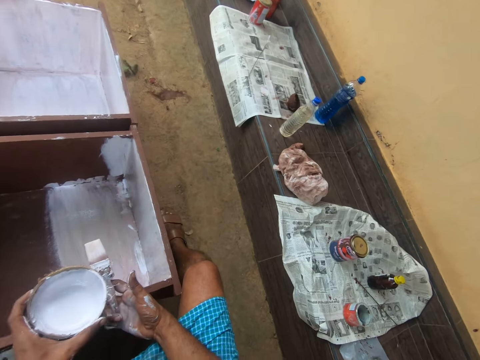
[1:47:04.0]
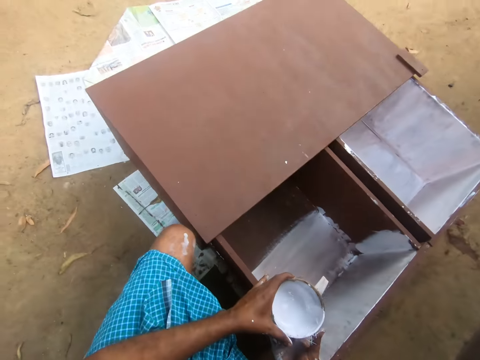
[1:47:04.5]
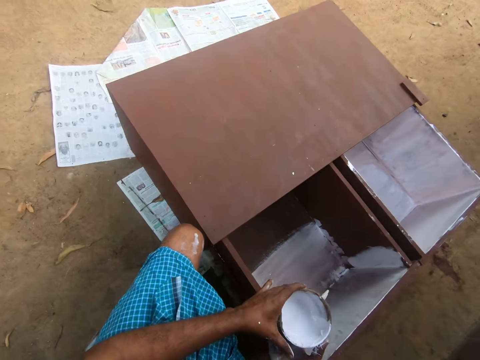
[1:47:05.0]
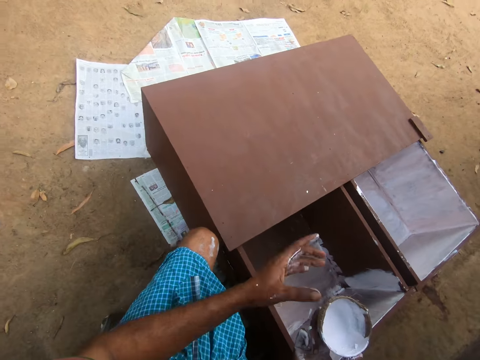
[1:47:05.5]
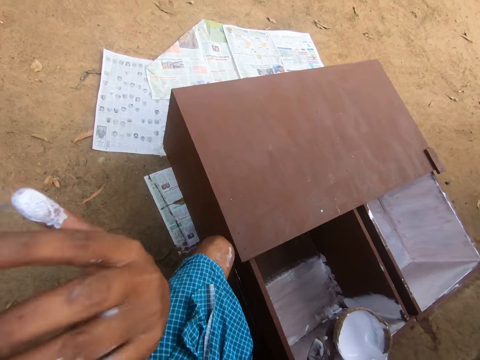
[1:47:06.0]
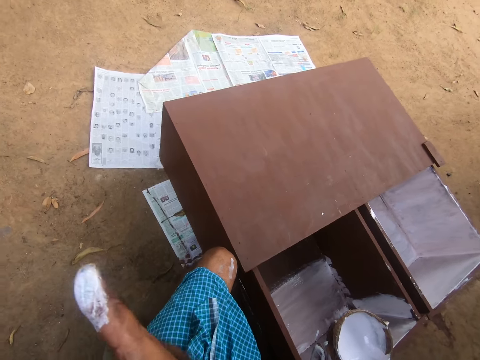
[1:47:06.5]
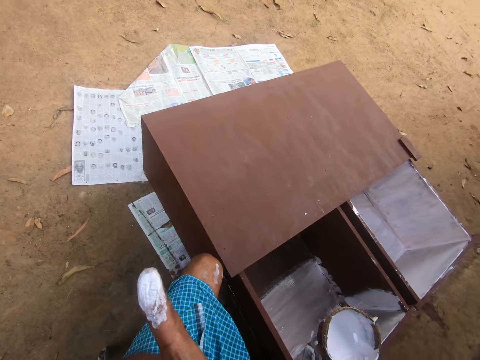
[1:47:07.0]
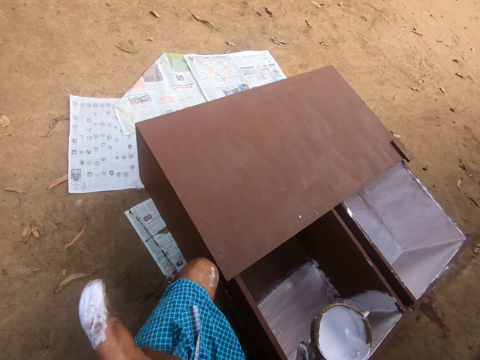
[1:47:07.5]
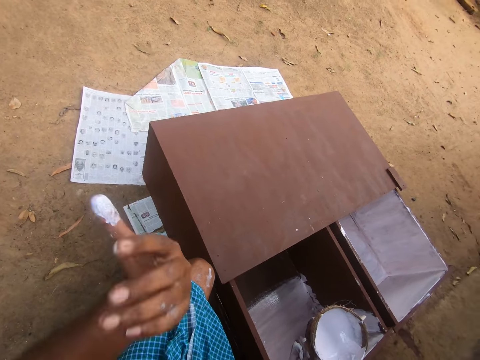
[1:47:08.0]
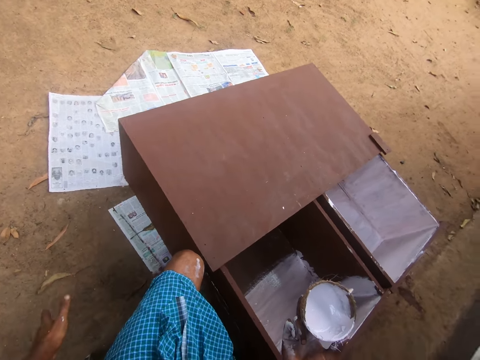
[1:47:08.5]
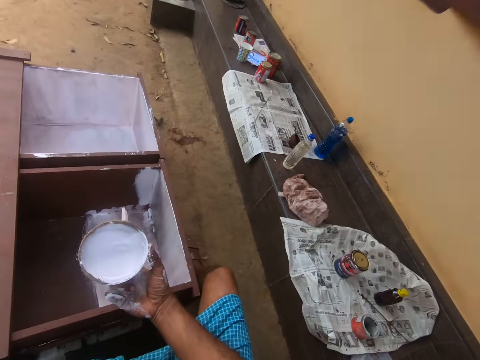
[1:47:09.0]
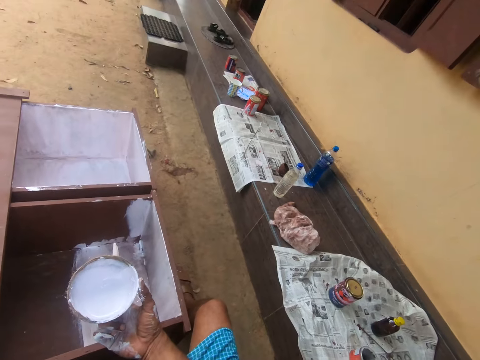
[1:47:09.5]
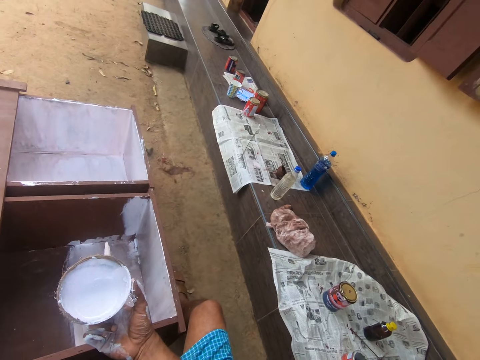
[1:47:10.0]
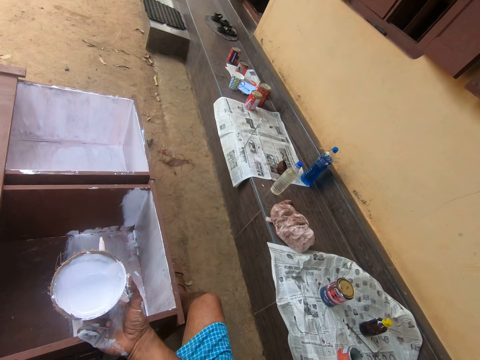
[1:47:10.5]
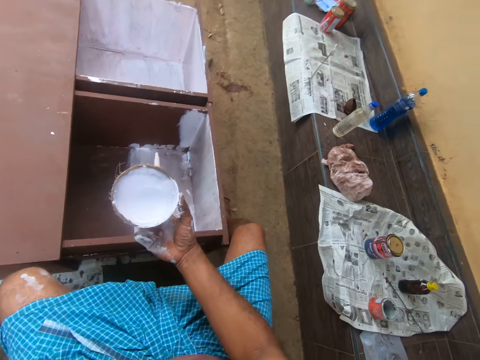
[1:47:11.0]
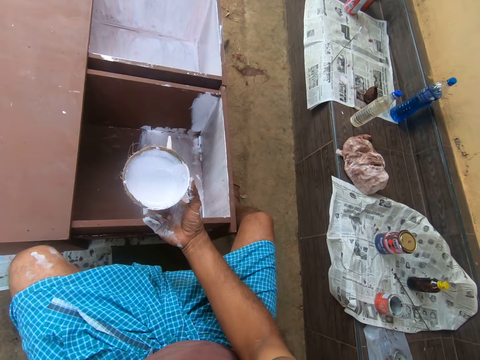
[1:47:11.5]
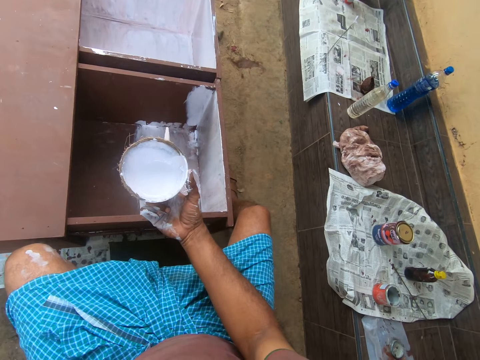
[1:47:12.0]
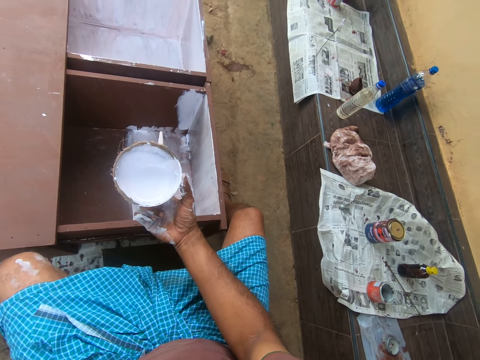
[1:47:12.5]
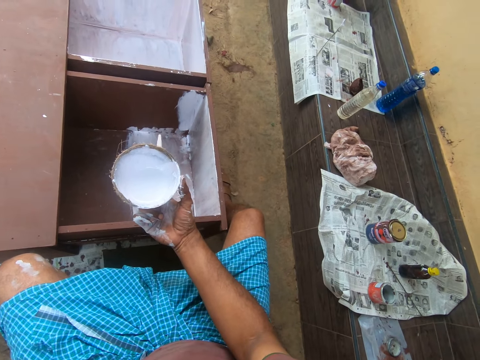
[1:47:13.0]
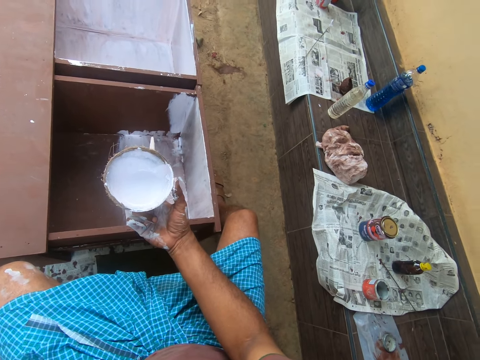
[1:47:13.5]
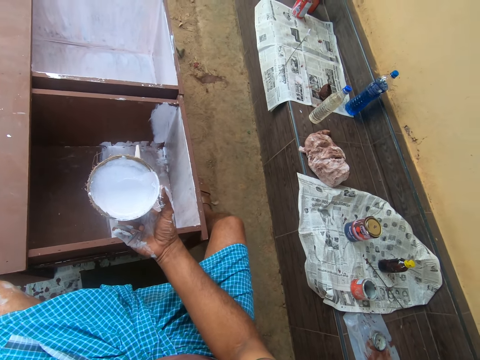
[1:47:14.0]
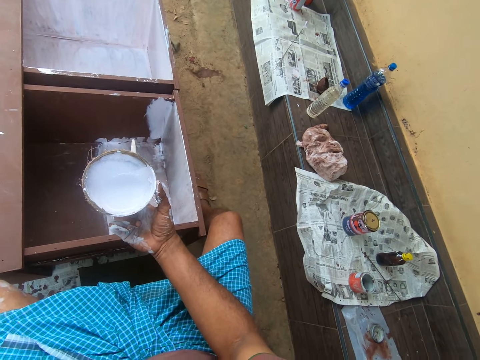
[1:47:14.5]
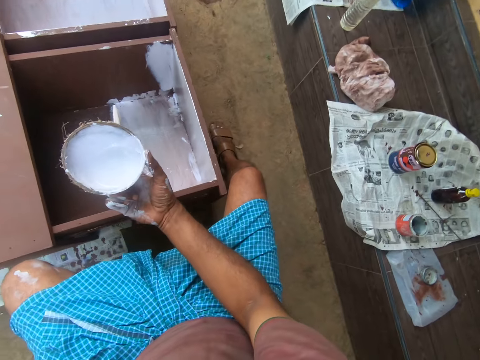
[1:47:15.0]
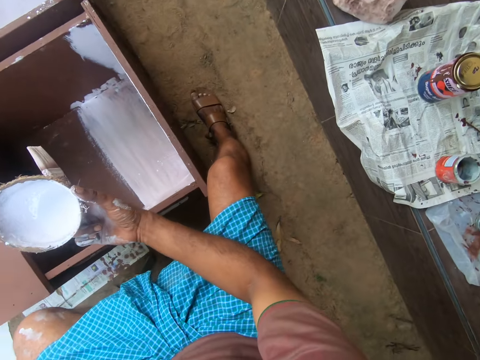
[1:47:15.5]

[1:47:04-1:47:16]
The camera wearer passes the paint container to his right hand. He touches his face with his left hand. He interacts with the boy.

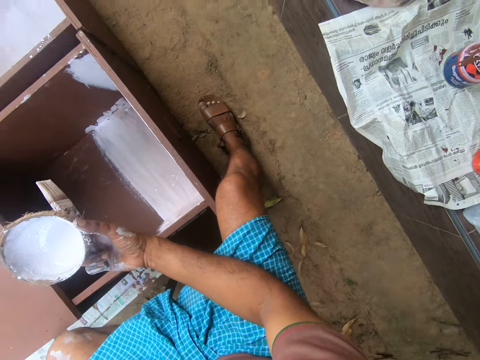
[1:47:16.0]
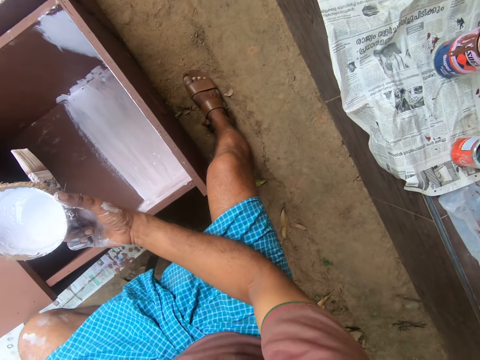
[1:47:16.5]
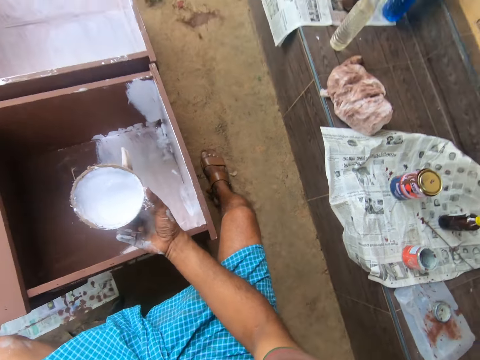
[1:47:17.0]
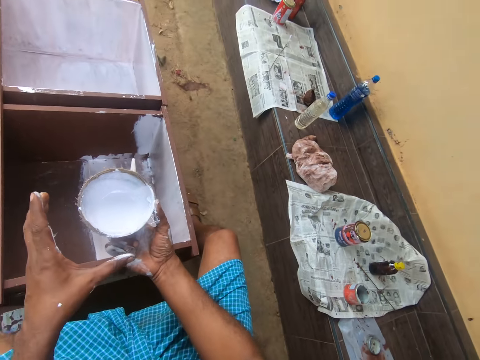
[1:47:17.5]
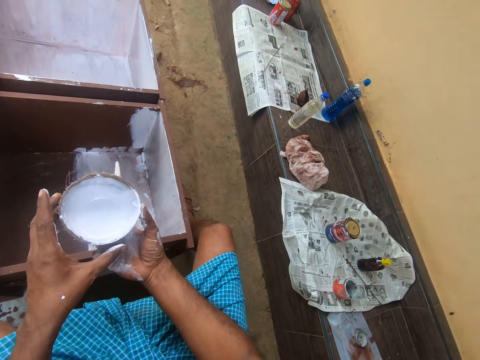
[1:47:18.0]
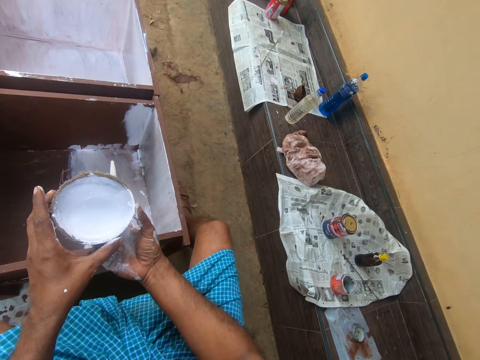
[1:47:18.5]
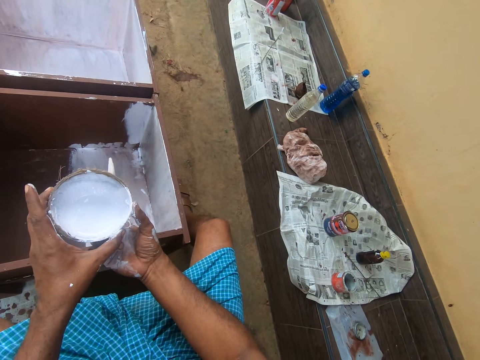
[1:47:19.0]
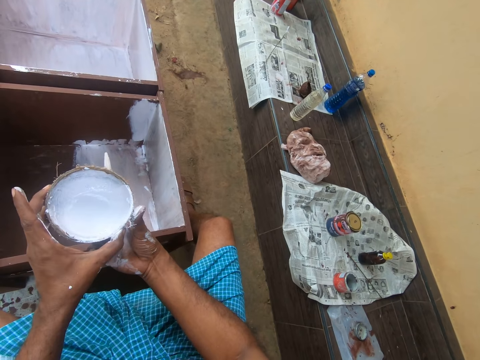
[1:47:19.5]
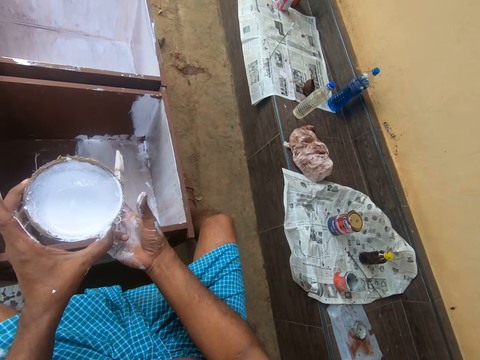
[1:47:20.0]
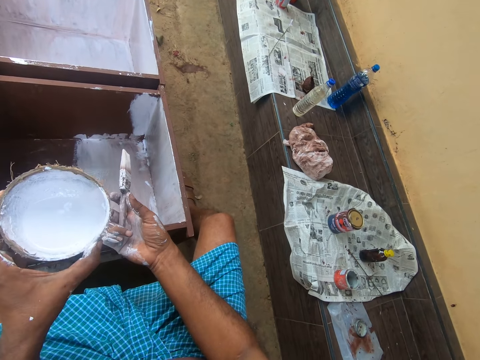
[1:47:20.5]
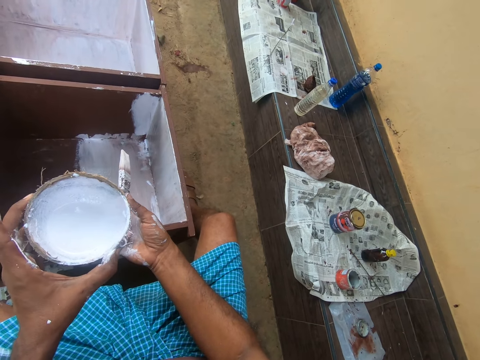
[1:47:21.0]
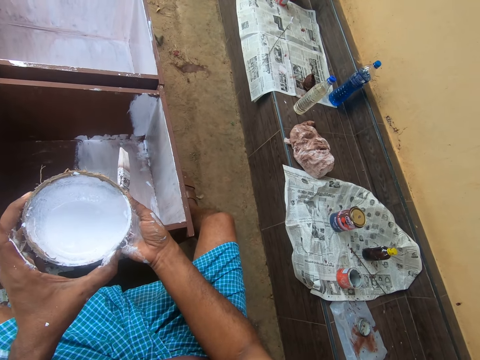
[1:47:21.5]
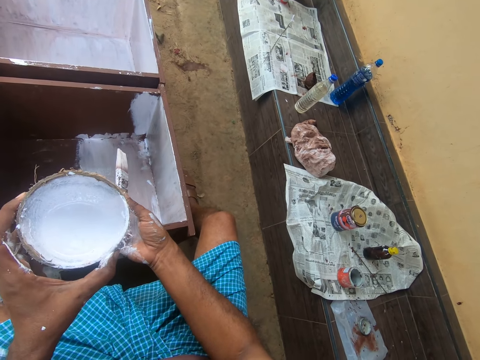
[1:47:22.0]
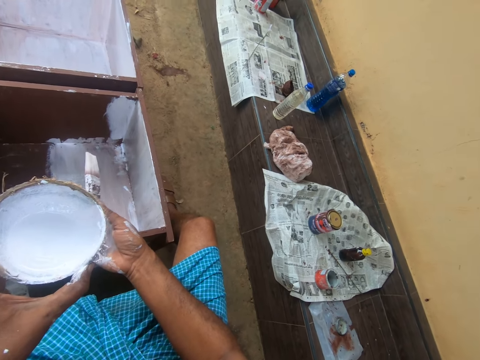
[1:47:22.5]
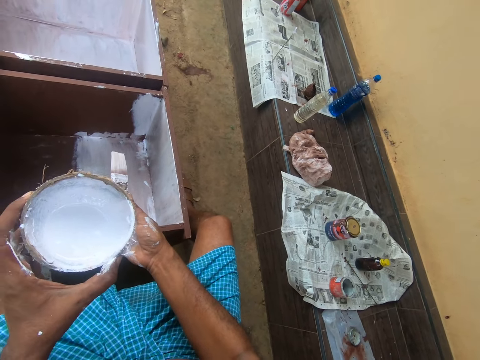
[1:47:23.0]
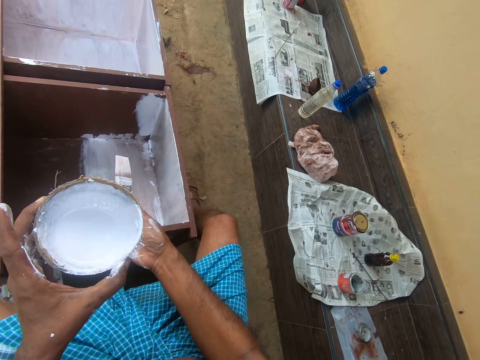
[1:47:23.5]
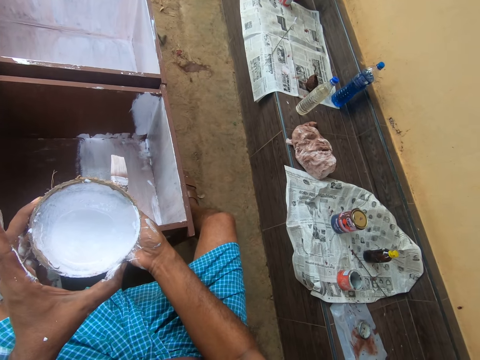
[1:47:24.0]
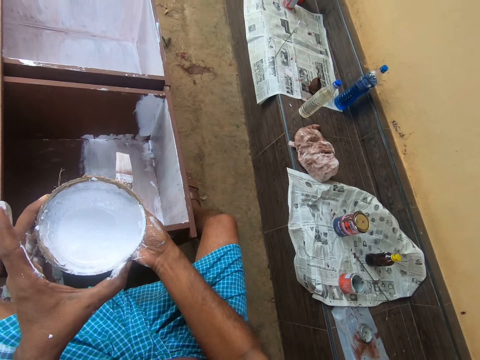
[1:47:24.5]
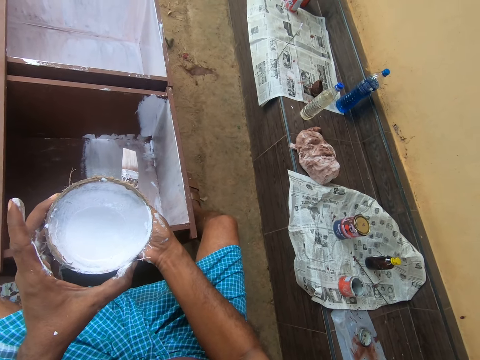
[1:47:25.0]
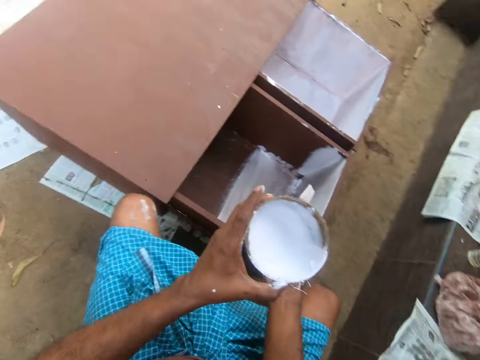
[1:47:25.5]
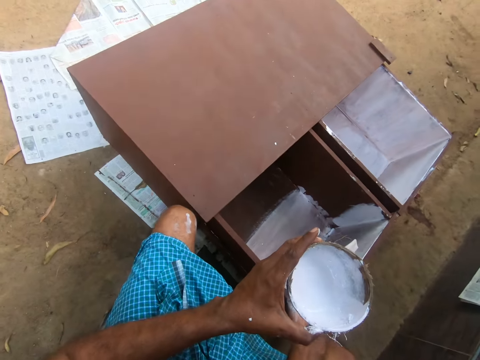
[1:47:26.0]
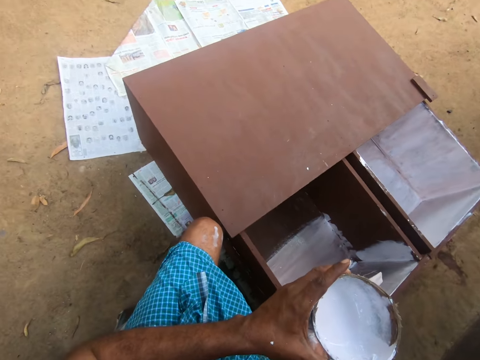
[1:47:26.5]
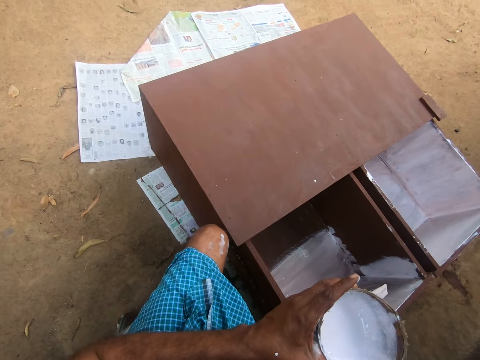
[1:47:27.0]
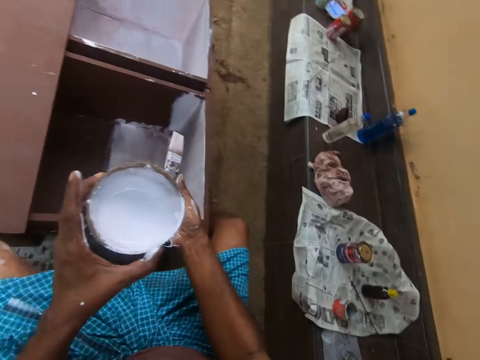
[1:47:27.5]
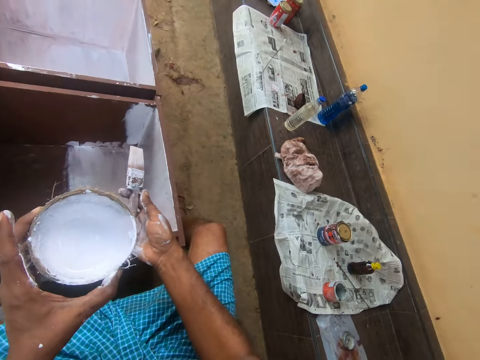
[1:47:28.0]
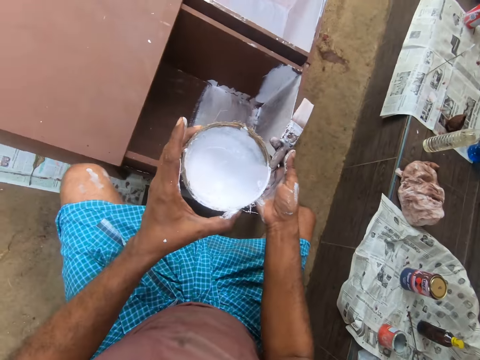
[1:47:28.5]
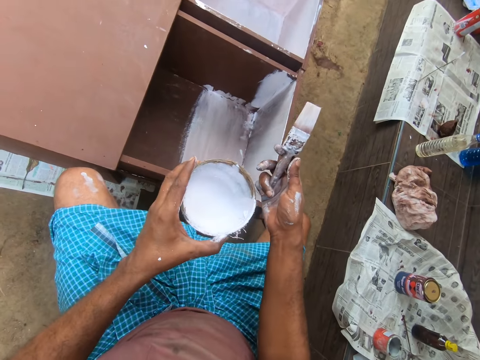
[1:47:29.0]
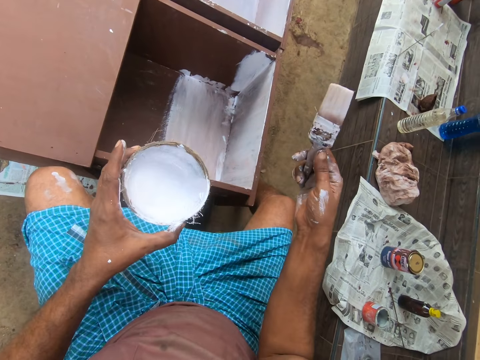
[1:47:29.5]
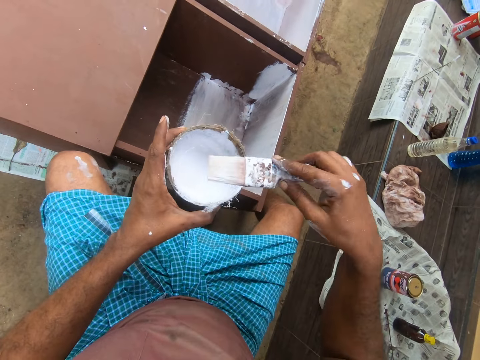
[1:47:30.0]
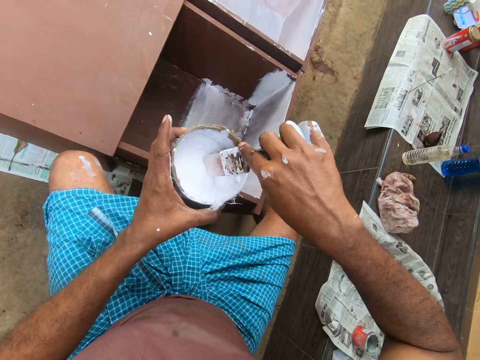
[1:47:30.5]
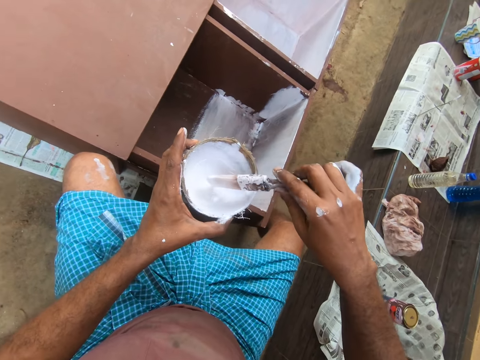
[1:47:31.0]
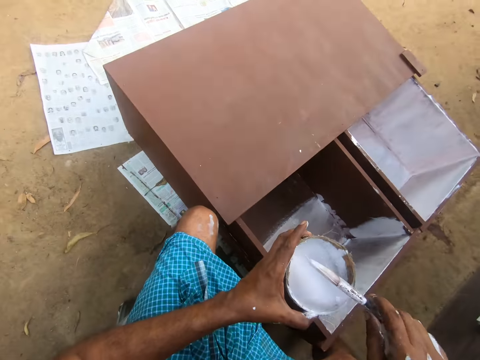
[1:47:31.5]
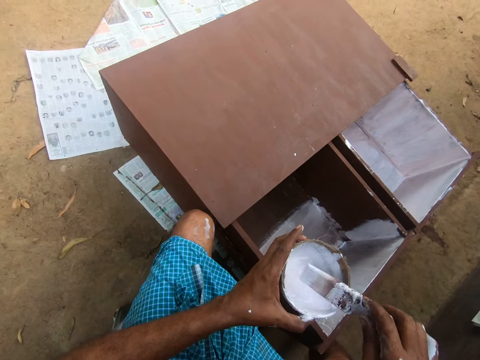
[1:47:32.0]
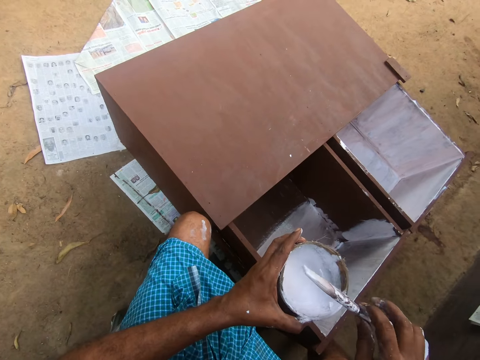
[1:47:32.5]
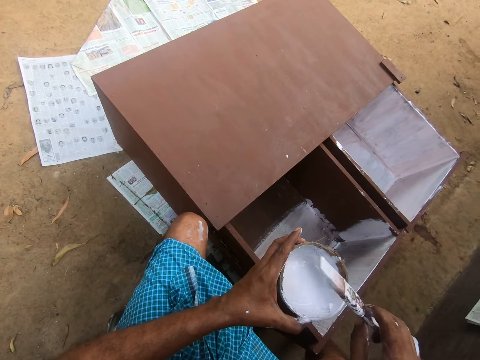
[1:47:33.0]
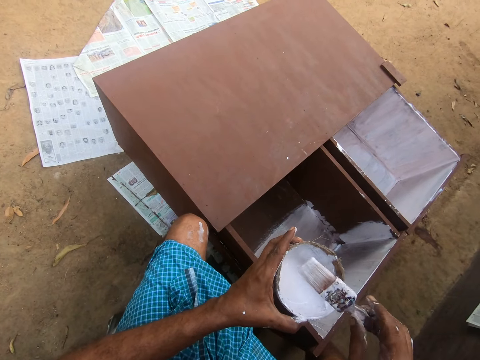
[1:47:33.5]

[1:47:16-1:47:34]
The camera wearer passes the coconut shell to his left hand. He interacts with a boy. He interacts with the boy again. He dips the paintbrush into the paint in the coconut shell on his left hand. He turns the paintbrush.
